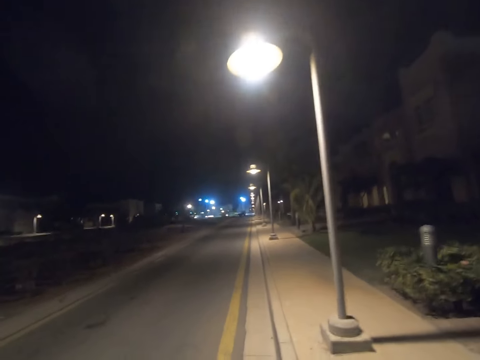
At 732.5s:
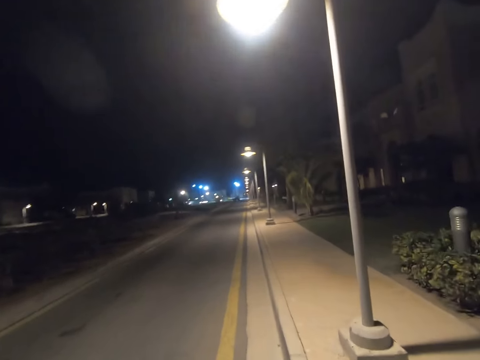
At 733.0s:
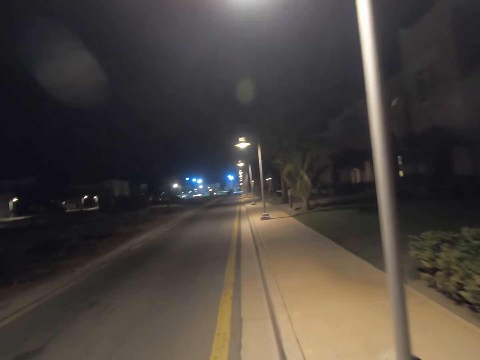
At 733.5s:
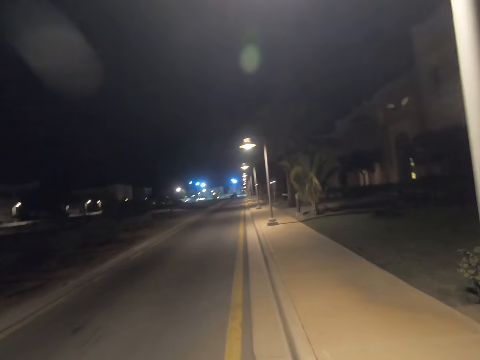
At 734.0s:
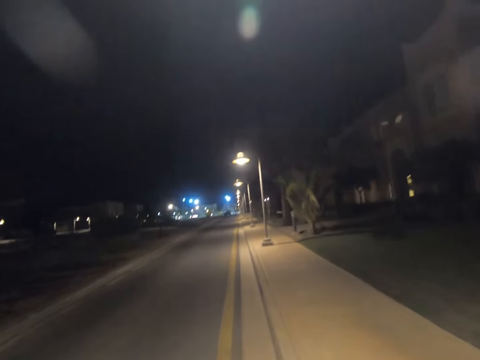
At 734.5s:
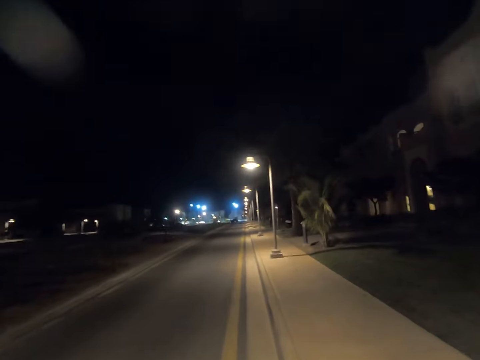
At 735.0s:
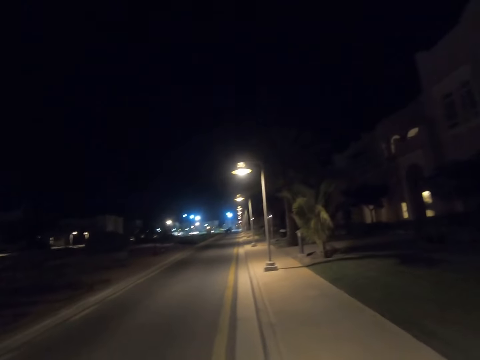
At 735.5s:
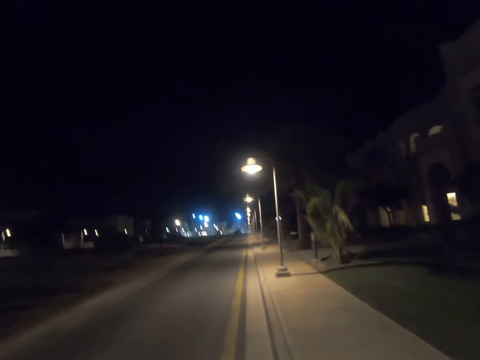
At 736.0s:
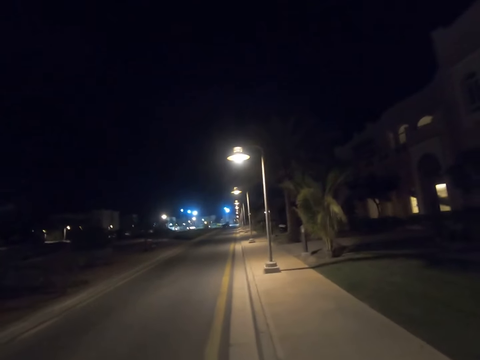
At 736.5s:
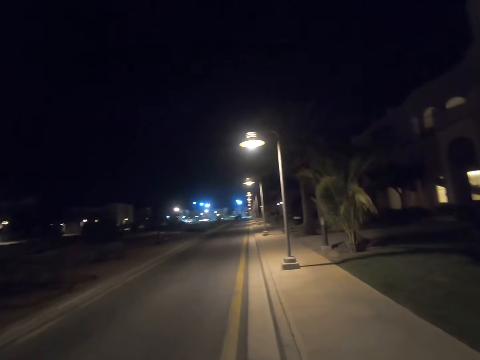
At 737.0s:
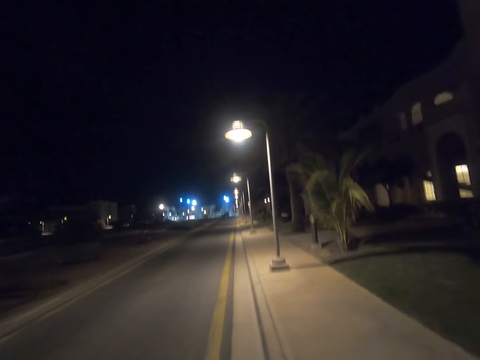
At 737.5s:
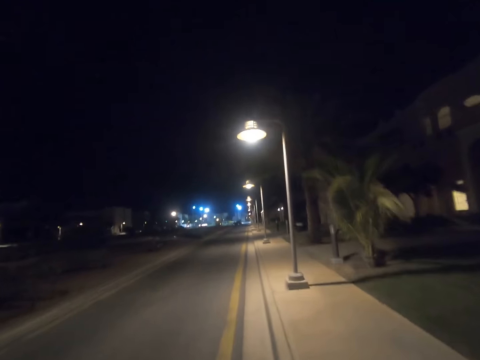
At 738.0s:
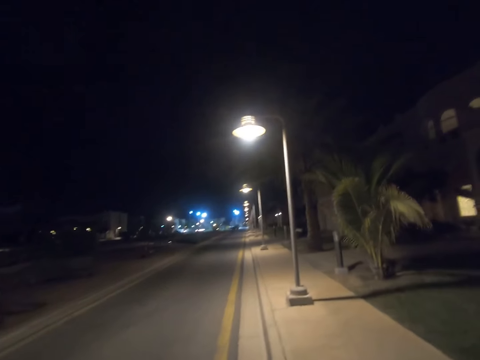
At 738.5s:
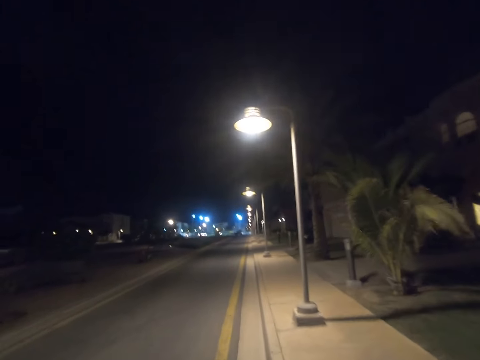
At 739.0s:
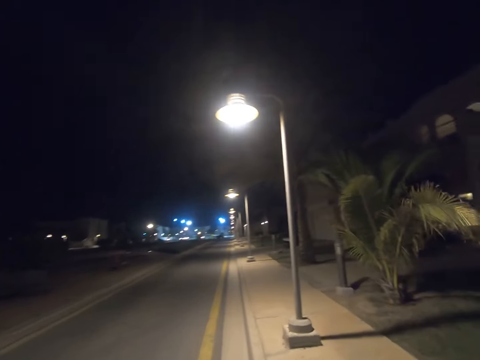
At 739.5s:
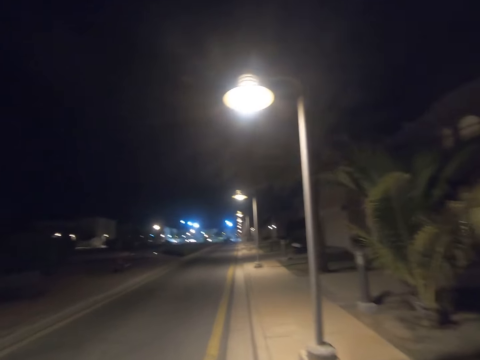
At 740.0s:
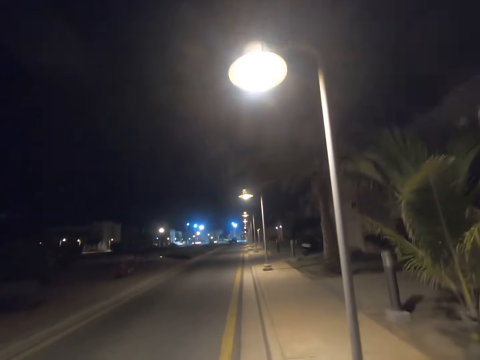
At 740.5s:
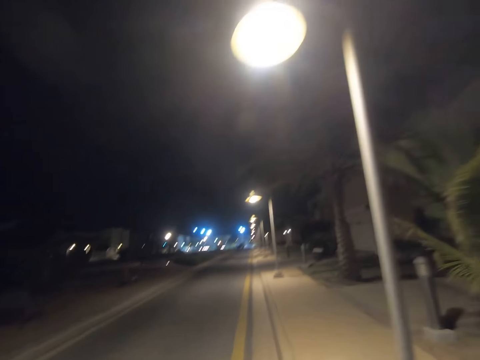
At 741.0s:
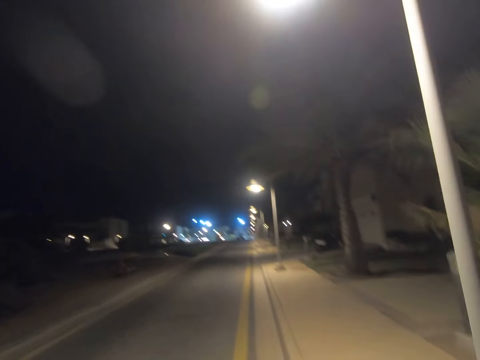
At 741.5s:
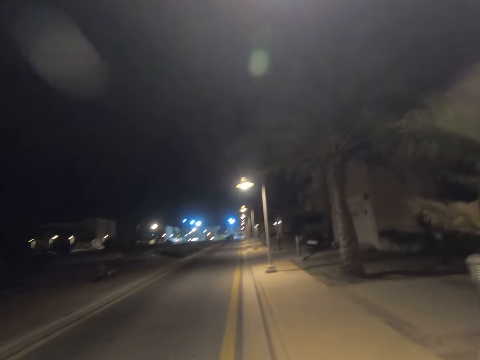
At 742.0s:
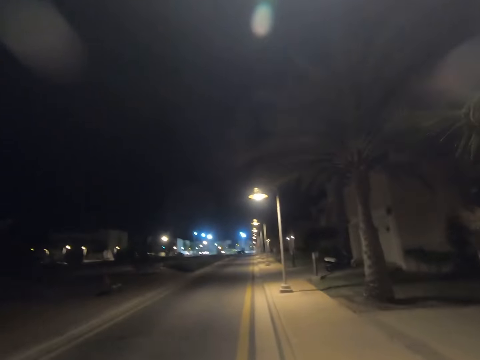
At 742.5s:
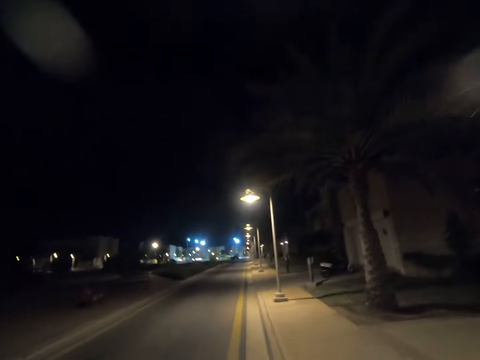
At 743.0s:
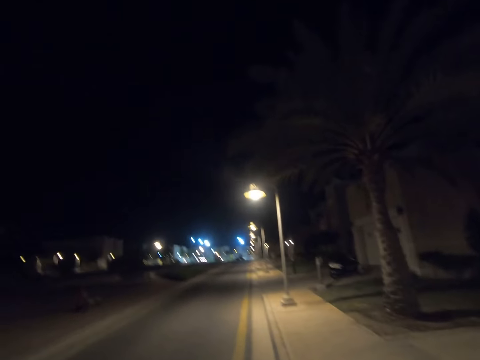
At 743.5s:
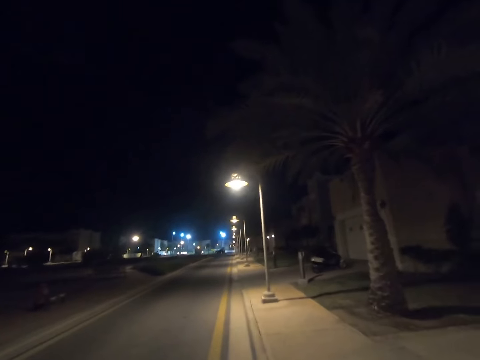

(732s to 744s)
The camera wearer walks past a street light pole. They walk past a street light pole again. They walk past a street light.

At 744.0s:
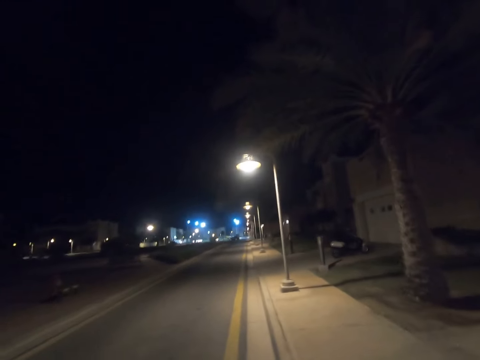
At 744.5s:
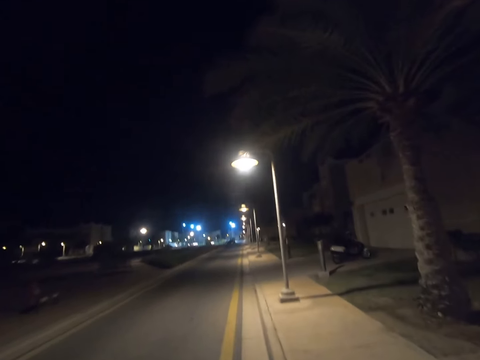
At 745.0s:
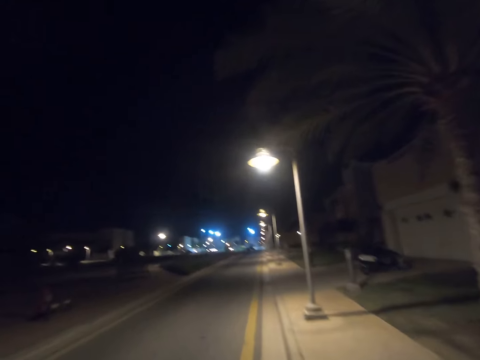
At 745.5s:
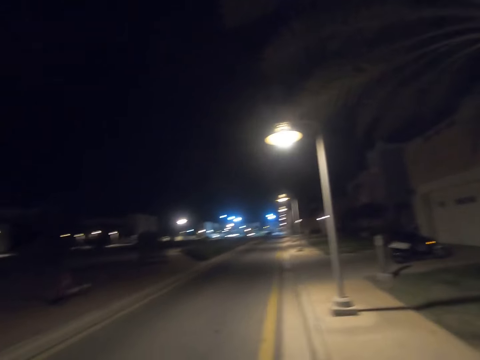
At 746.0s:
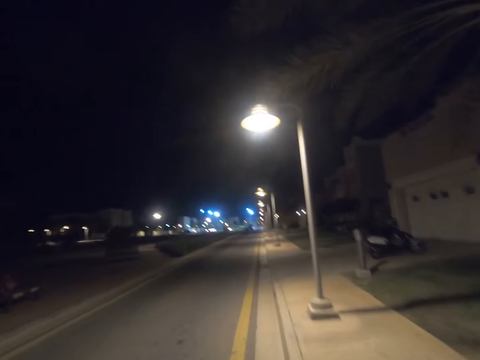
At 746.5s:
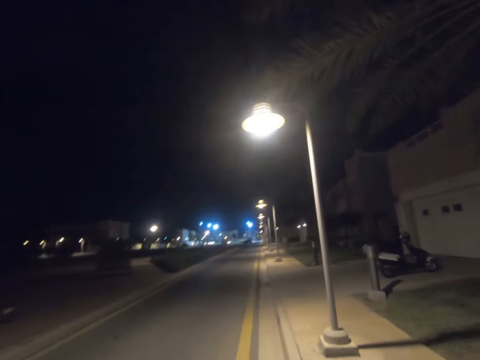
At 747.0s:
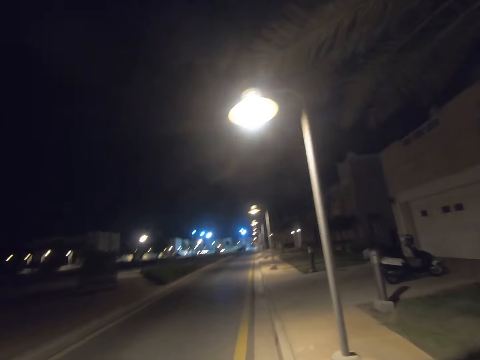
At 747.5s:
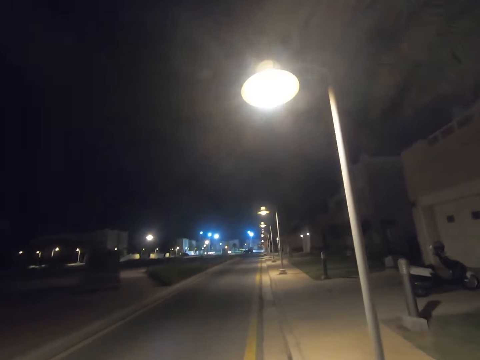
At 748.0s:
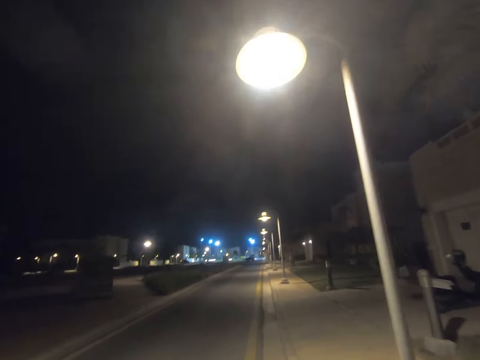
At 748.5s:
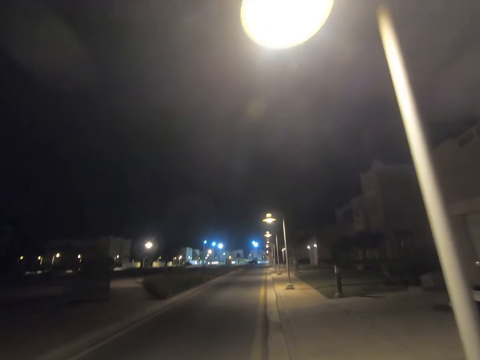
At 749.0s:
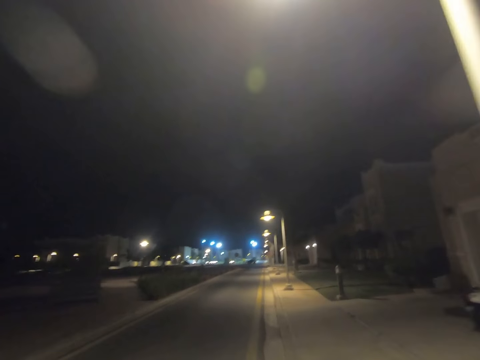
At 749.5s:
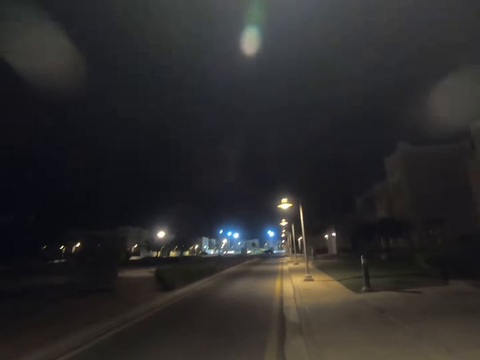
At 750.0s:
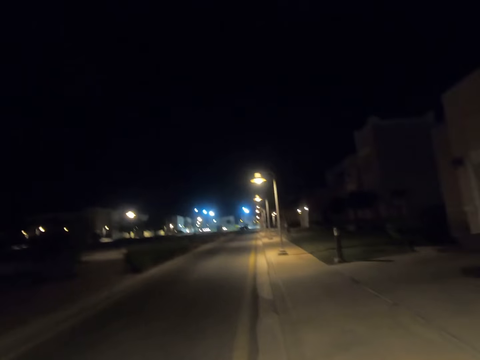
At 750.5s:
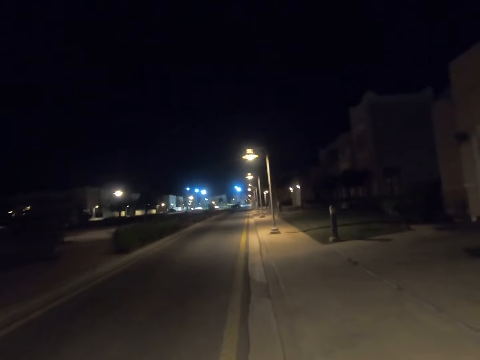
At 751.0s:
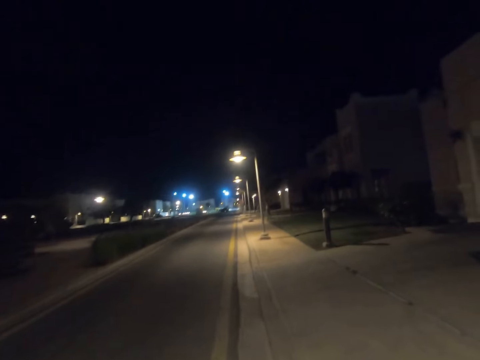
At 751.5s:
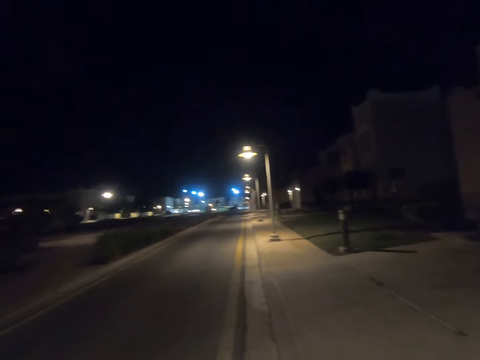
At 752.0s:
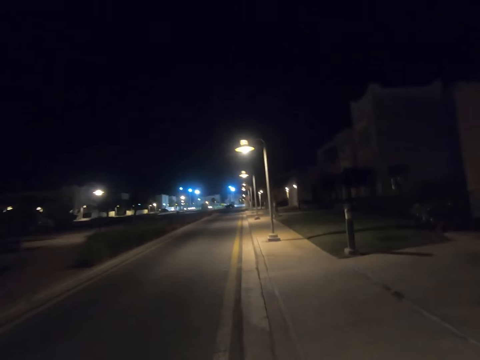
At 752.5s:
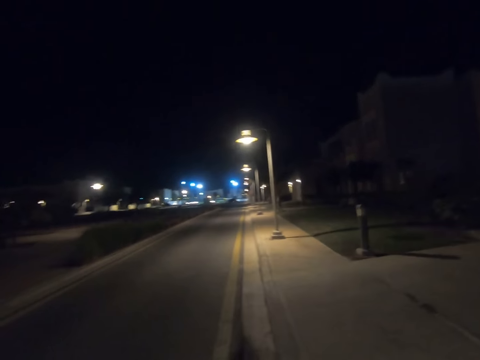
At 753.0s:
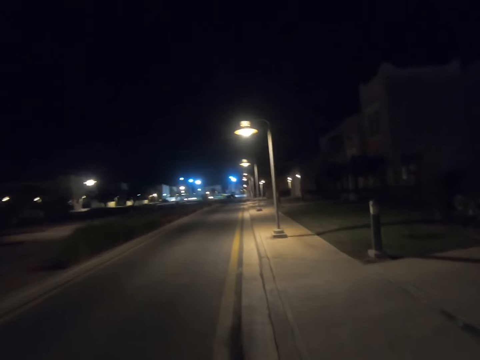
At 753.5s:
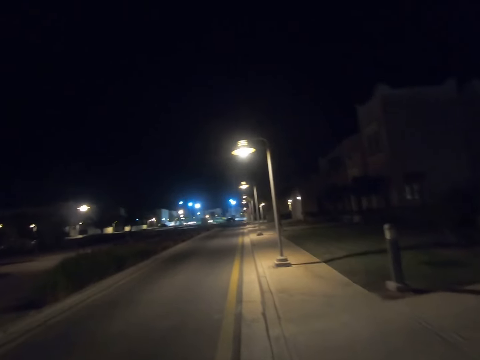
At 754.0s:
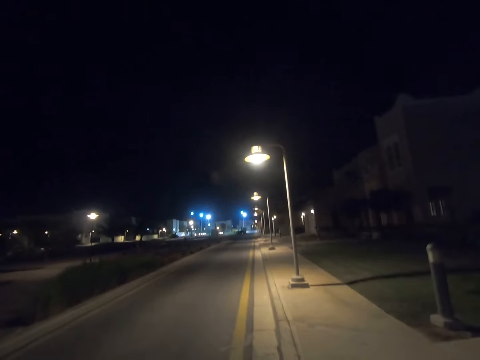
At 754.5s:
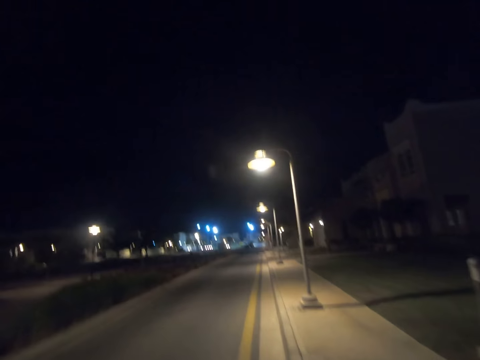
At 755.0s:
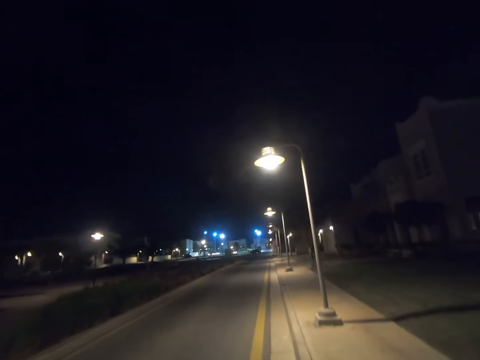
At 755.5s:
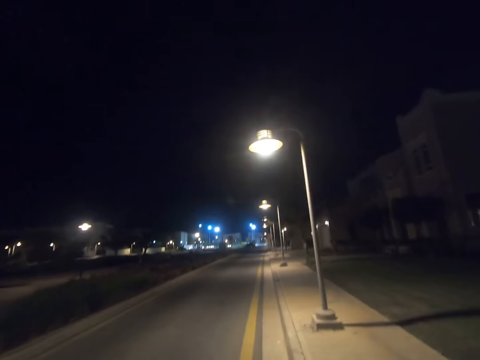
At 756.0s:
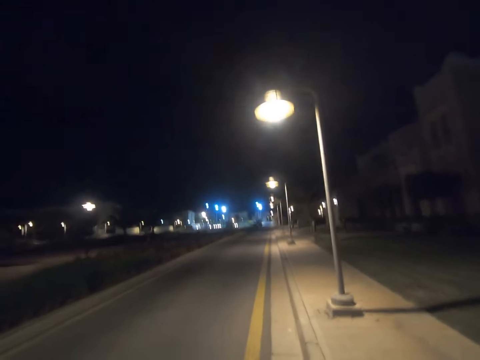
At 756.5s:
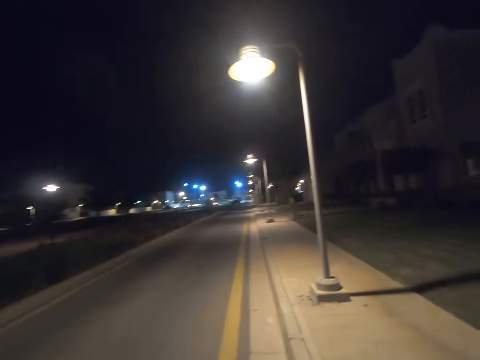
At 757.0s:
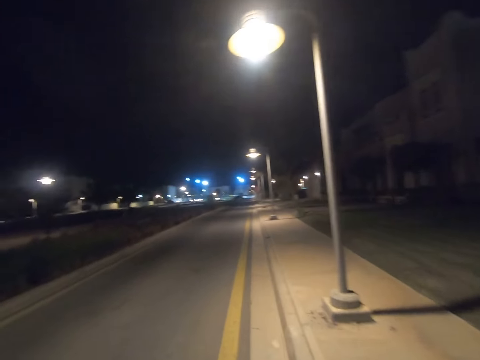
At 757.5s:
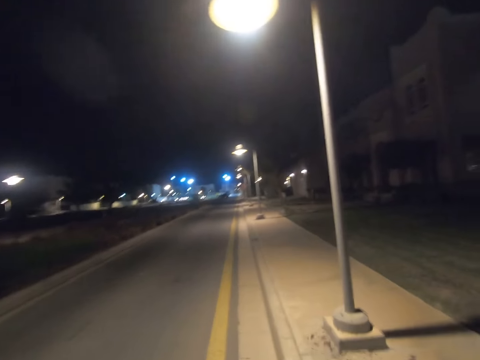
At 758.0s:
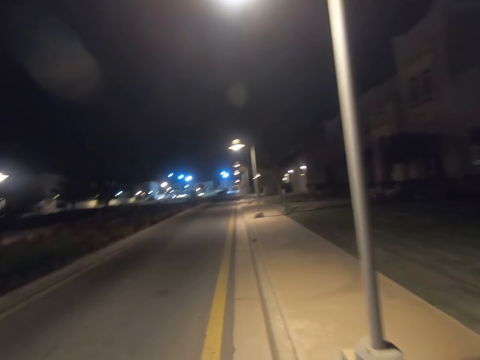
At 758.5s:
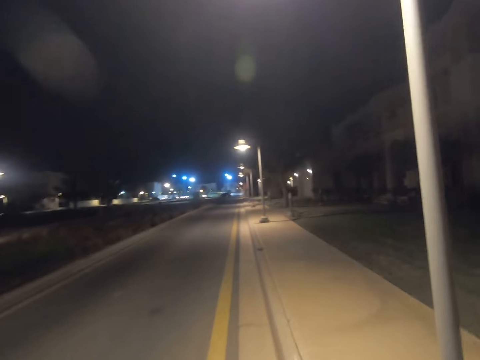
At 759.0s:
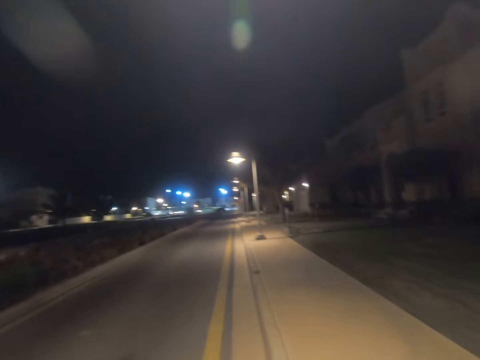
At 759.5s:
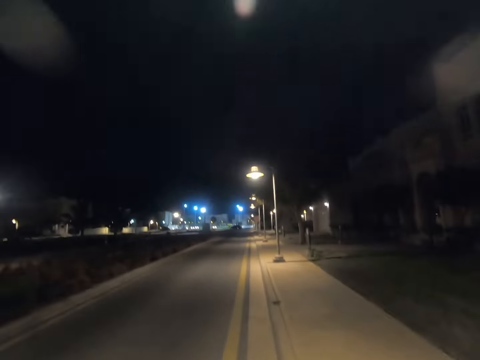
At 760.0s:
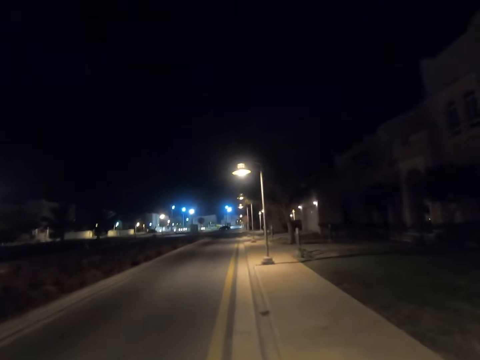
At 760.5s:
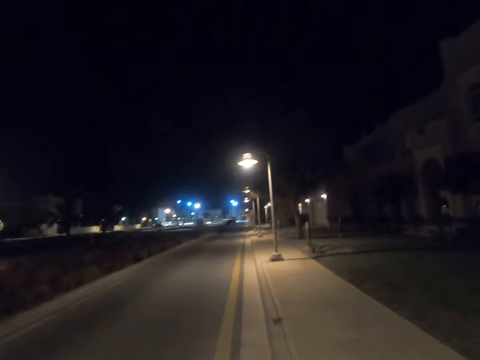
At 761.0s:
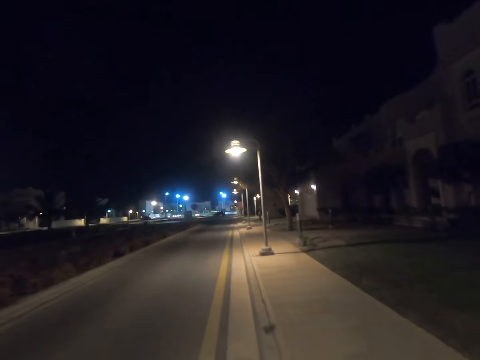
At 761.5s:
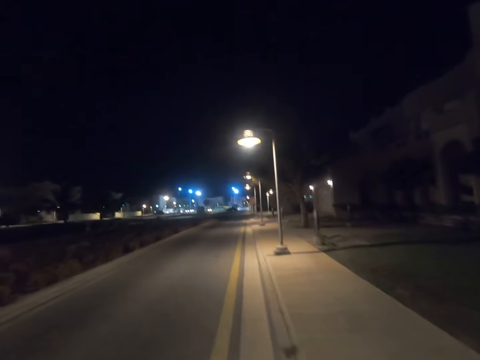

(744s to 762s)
The camera wearer walks past a tree. They walk past a street light pole. They walk past a street light. They walk past a street light again. They walk past a street light pole.
